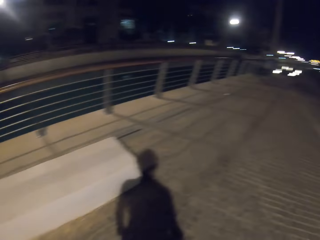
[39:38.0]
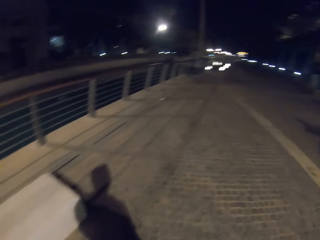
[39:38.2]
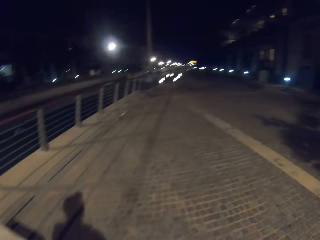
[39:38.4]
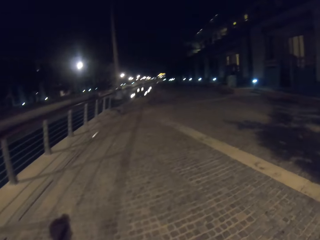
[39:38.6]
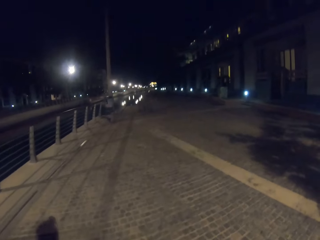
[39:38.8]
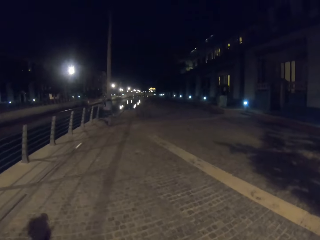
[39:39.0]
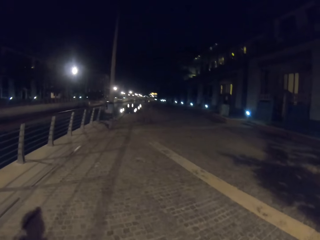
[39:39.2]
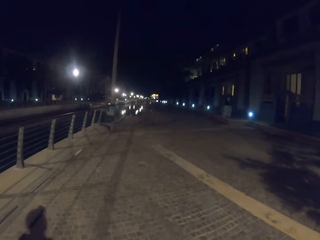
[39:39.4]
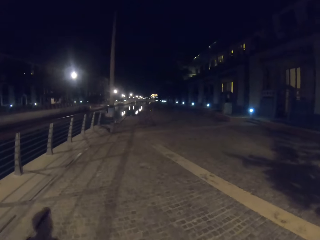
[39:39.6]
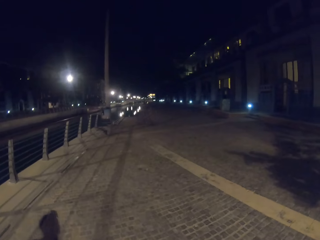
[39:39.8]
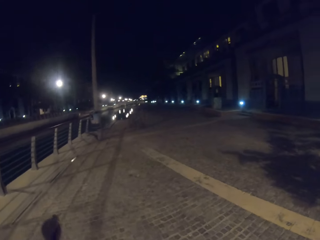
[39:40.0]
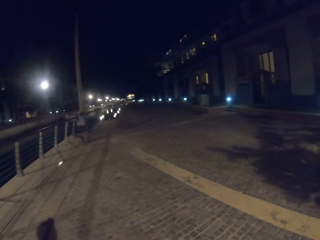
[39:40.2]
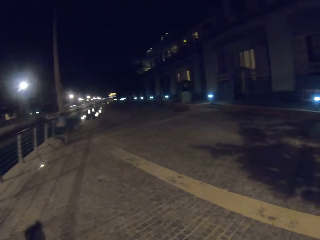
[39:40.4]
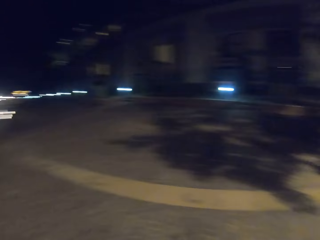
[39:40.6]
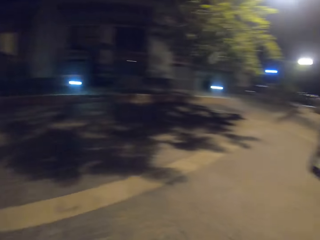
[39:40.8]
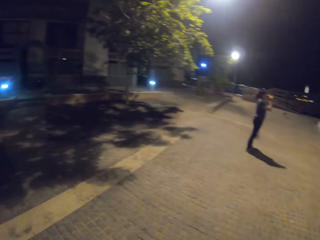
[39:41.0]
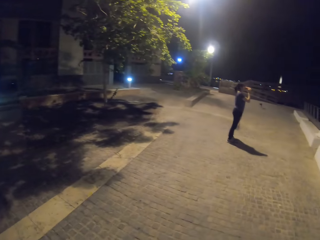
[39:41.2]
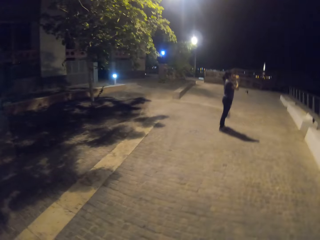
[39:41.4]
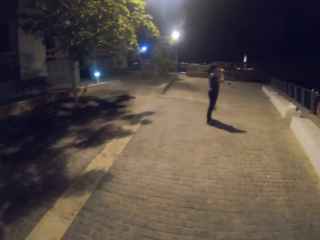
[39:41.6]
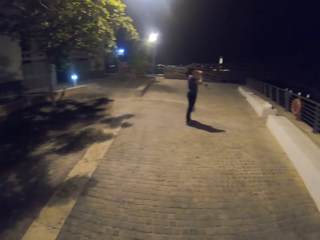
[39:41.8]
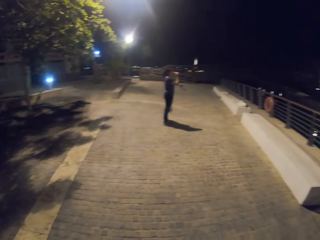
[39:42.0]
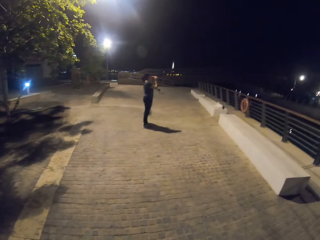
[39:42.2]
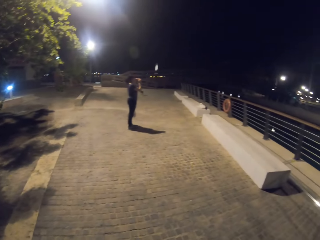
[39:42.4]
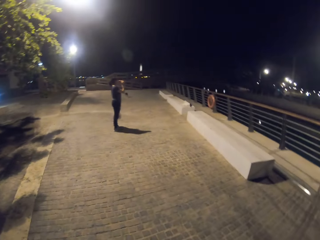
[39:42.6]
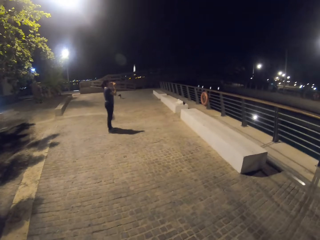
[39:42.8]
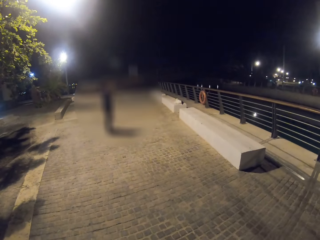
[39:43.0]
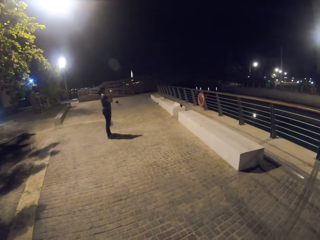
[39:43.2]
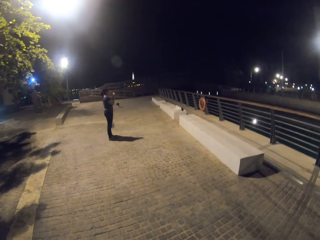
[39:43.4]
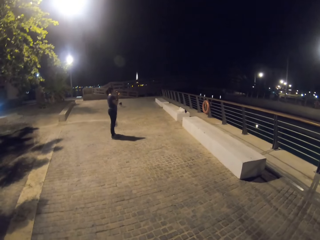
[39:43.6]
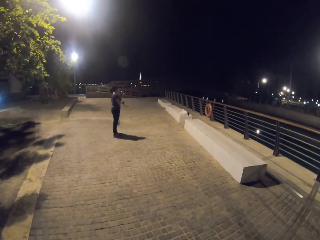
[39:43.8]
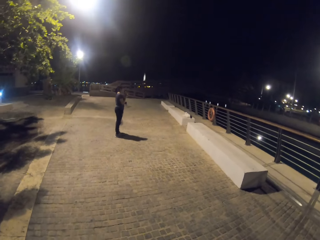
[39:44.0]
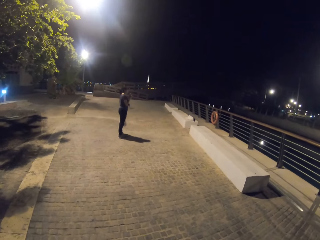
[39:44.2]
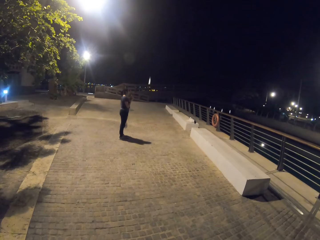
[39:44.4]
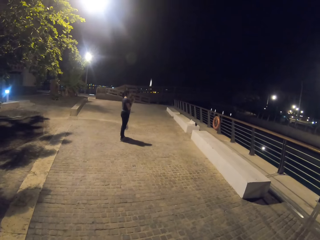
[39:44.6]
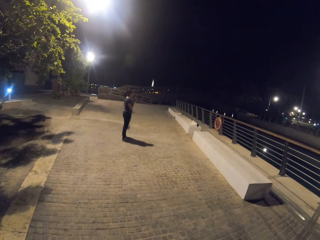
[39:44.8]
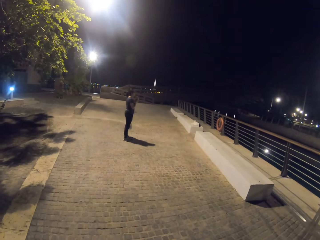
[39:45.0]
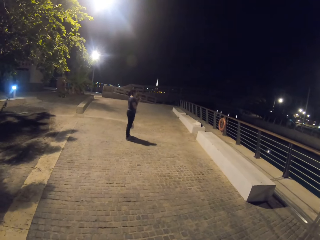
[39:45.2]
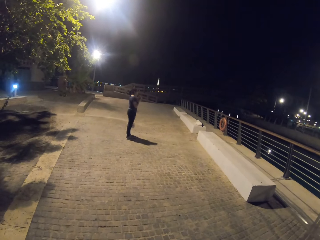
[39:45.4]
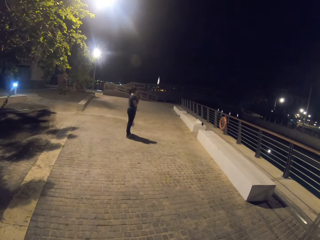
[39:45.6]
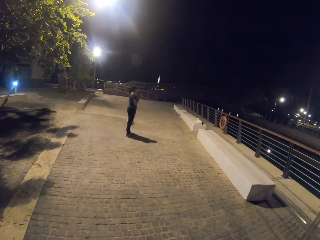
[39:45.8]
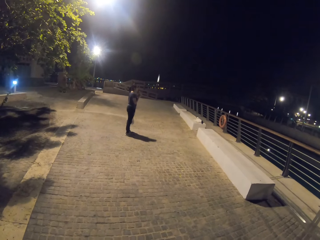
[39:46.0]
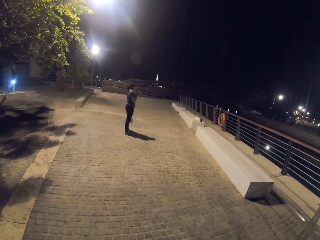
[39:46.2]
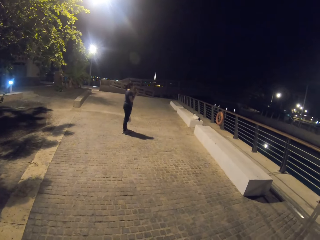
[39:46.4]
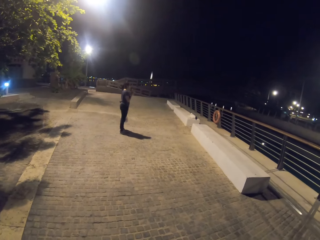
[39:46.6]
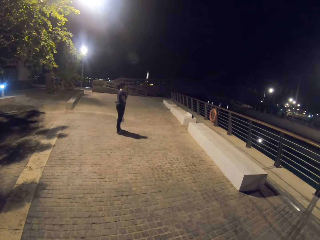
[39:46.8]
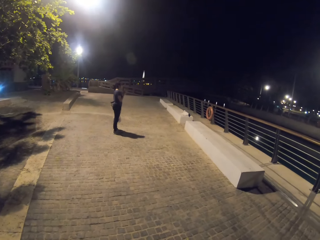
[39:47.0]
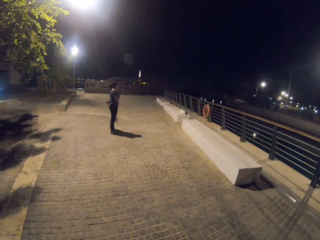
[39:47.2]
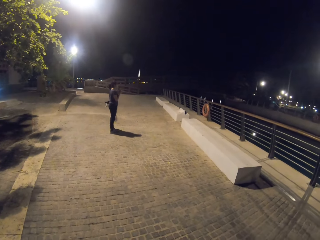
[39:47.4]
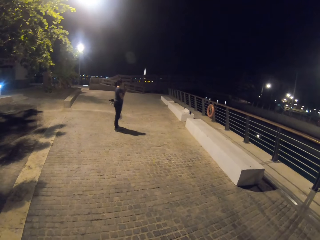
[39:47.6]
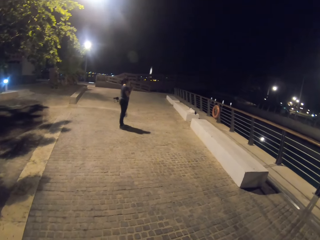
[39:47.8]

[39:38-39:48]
The camera wearer turns. They walk on the road. They turn. A lady drinks the soft drink or soda.

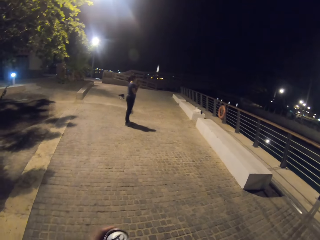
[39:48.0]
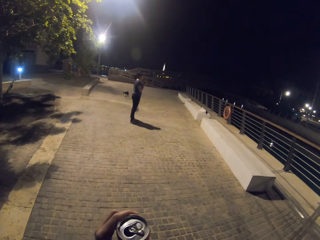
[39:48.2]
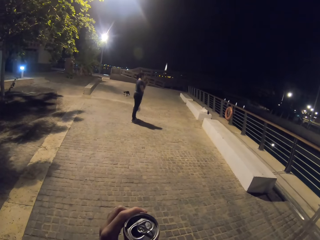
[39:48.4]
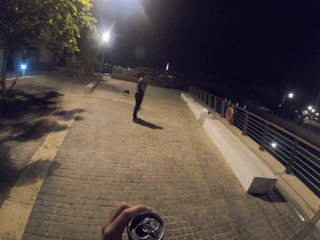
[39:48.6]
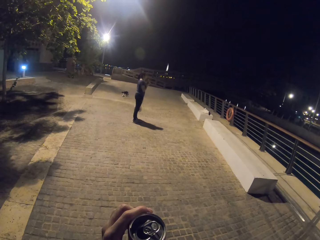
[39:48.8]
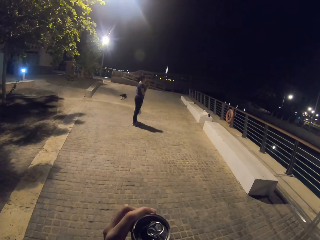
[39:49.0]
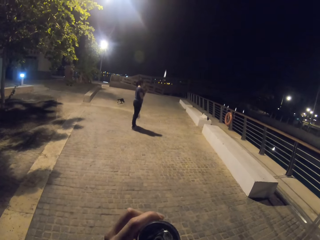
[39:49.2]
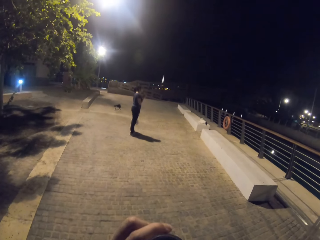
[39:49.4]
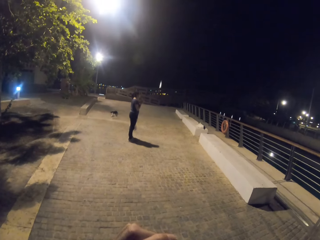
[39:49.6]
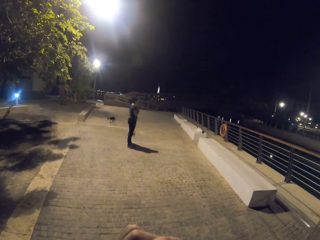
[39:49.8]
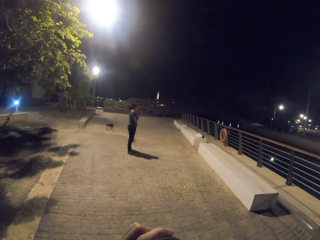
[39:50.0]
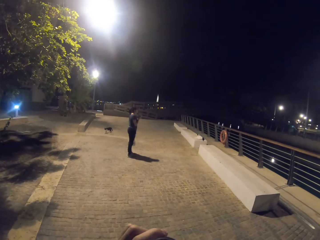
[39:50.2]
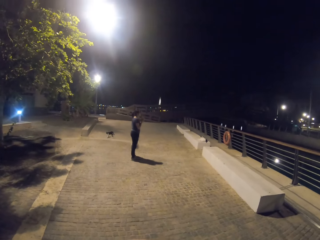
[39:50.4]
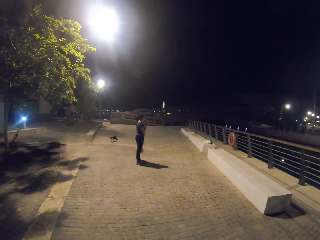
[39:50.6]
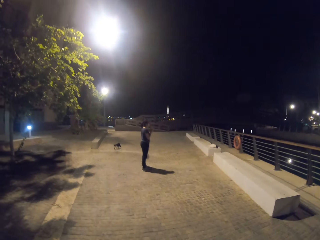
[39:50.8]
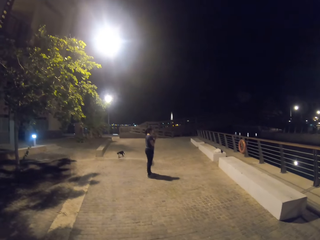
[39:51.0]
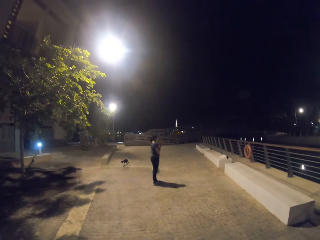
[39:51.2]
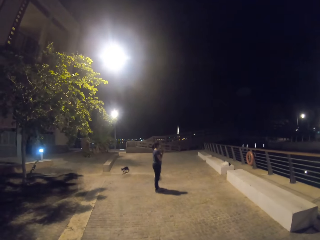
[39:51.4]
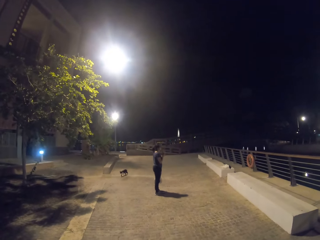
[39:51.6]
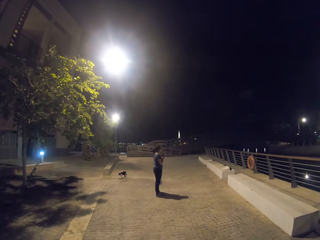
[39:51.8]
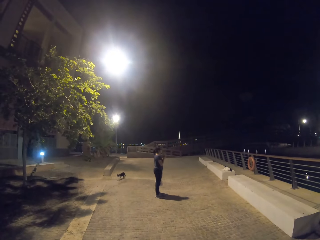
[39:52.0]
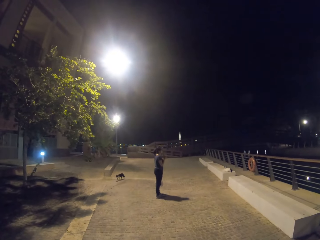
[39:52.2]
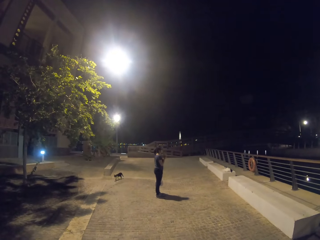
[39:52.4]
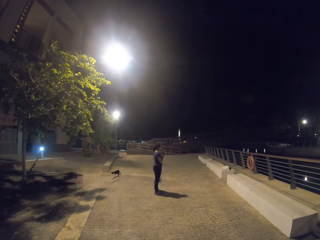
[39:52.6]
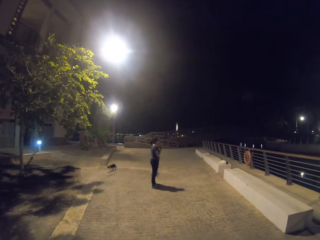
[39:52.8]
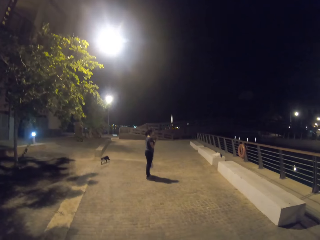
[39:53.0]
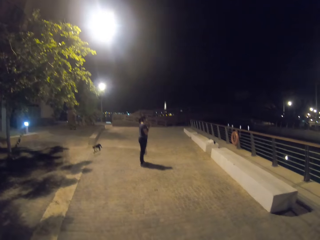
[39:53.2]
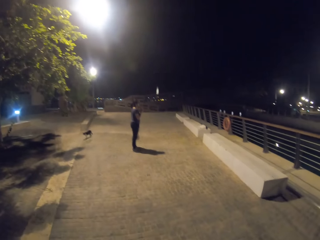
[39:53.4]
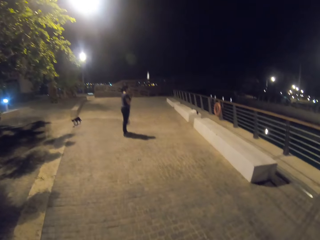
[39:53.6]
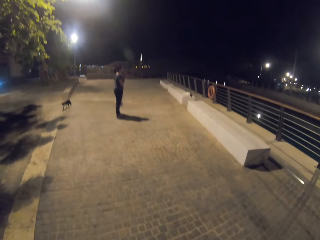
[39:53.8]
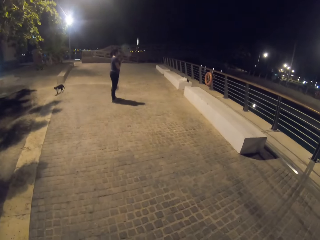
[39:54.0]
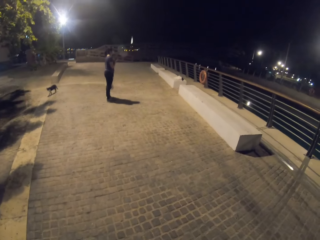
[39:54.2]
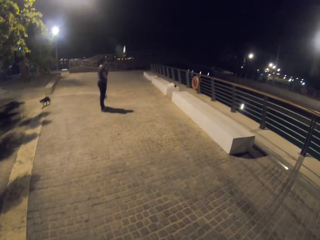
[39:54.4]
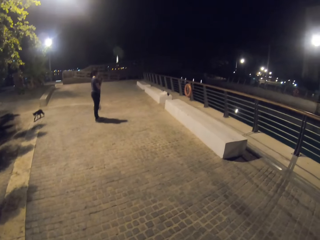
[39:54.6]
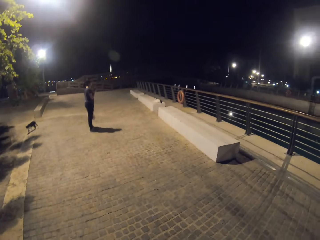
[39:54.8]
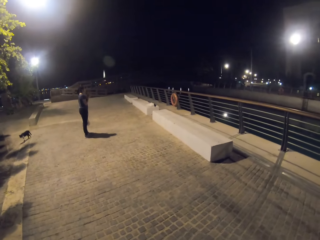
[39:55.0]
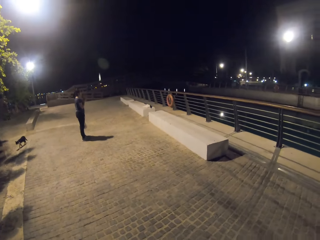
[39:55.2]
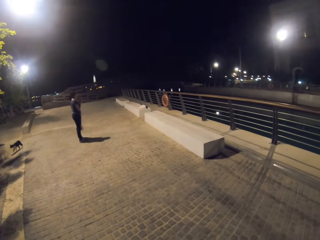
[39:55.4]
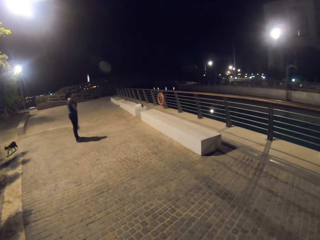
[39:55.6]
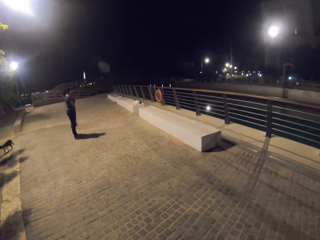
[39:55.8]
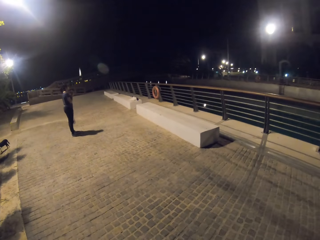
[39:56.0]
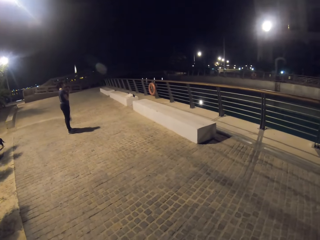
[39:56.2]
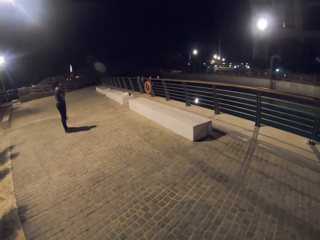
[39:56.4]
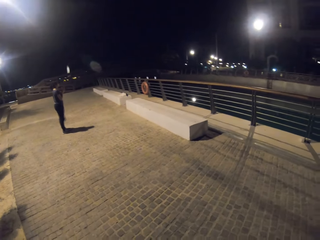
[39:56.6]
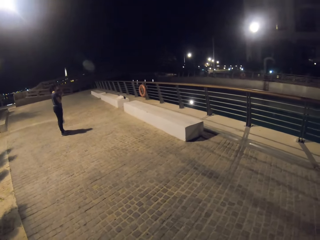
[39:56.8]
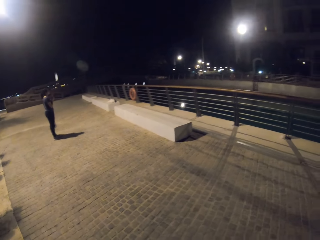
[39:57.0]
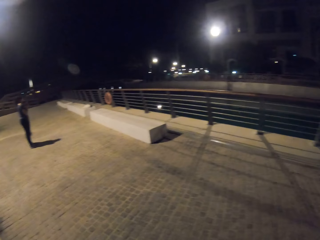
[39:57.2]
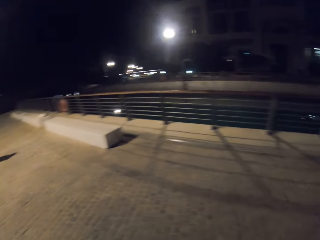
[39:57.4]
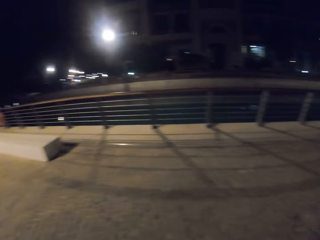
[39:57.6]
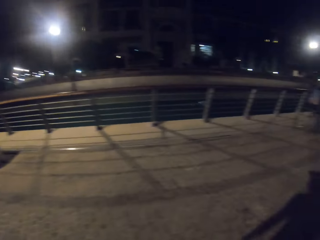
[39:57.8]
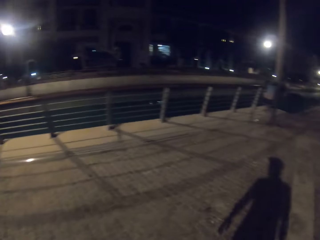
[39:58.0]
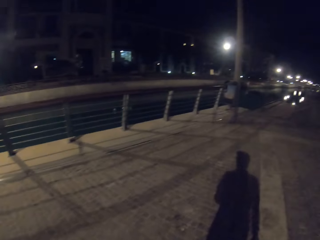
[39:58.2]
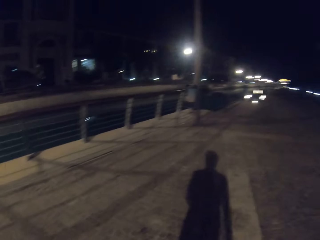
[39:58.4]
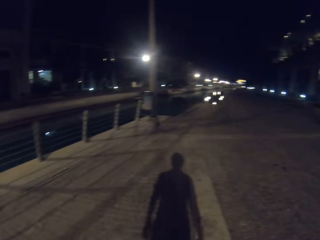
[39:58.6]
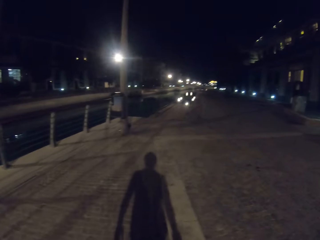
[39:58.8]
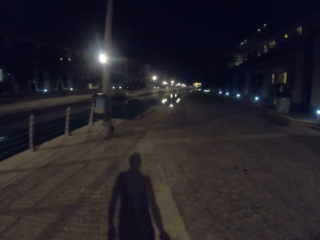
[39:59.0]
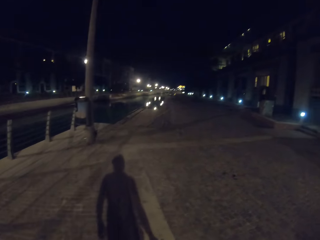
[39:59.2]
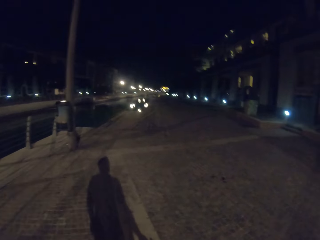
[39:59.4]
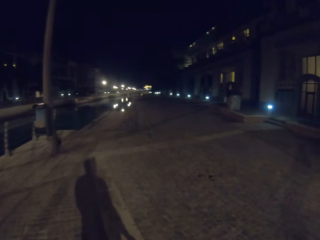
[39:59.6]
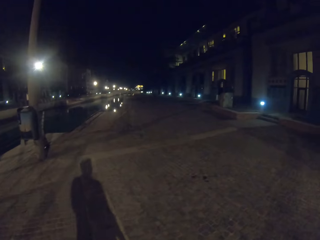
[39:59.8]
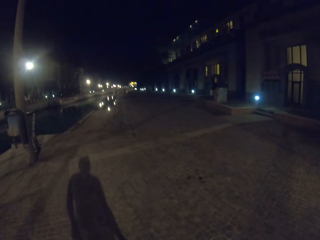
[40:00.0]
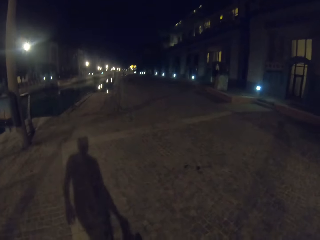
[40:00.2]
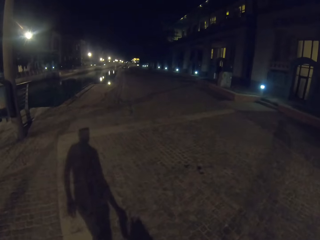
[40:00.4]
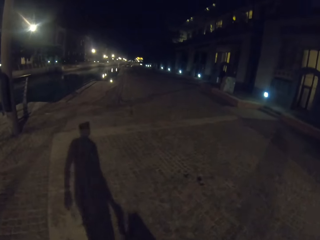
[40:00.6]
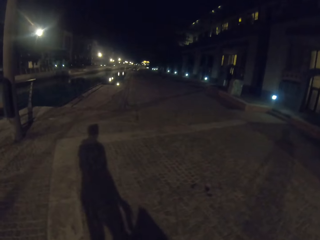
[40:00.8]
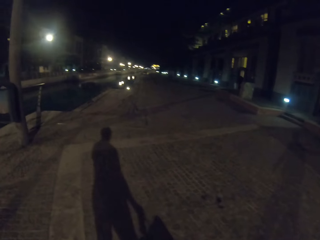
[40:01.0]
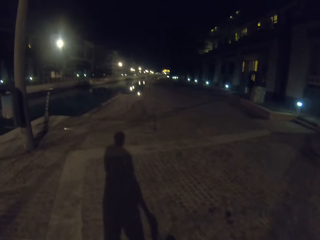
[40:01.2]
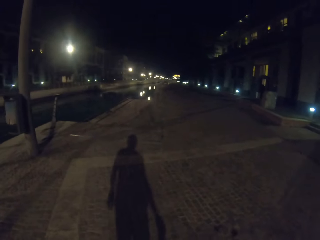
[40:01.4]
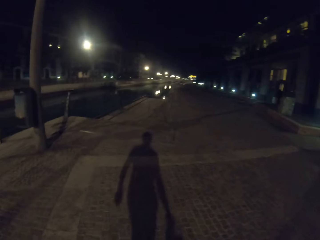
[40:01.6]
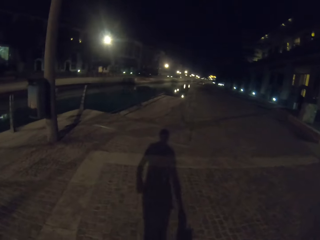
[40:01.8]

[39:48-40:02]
The camera wearer sips the soda. They turn. They walk down the road.
